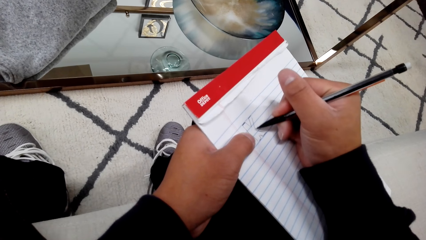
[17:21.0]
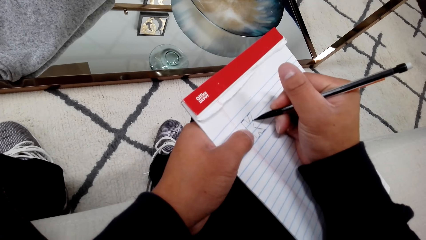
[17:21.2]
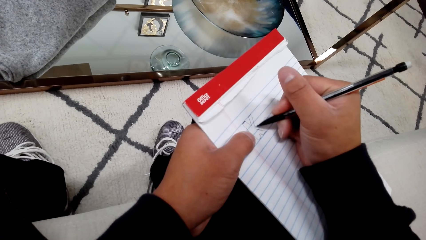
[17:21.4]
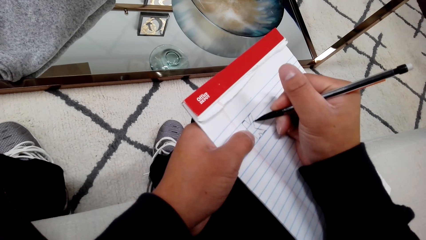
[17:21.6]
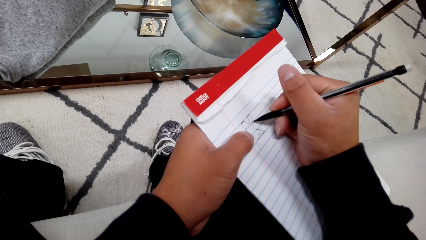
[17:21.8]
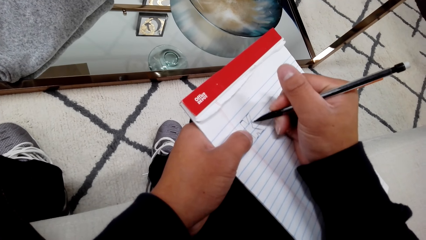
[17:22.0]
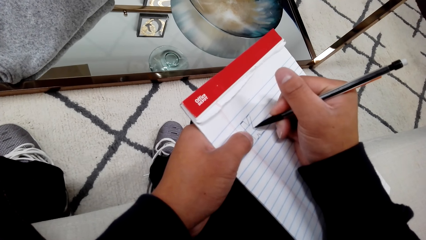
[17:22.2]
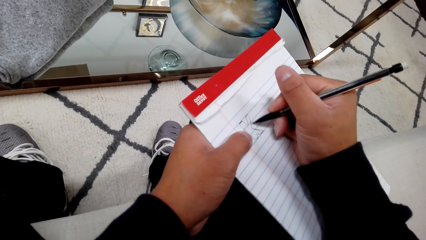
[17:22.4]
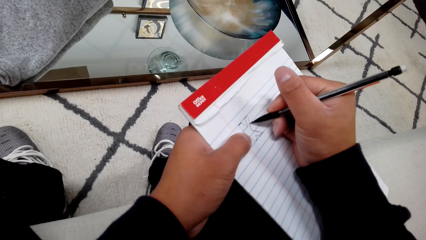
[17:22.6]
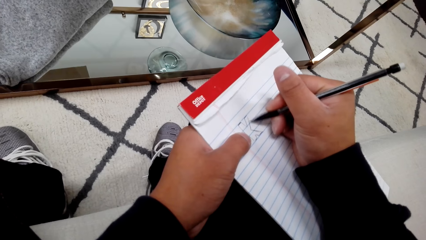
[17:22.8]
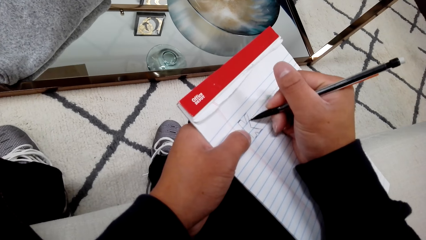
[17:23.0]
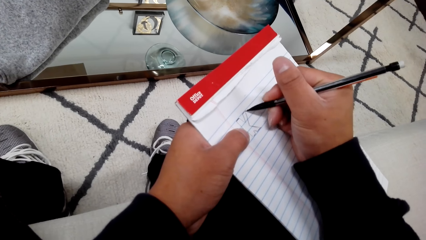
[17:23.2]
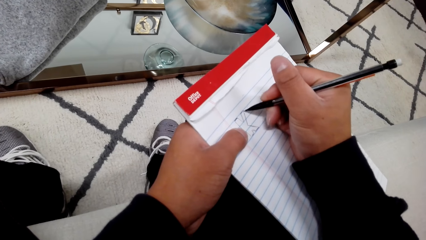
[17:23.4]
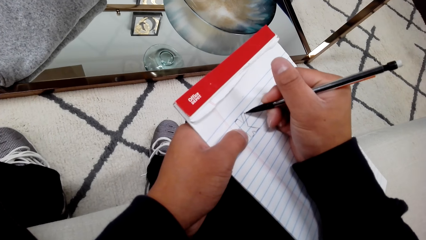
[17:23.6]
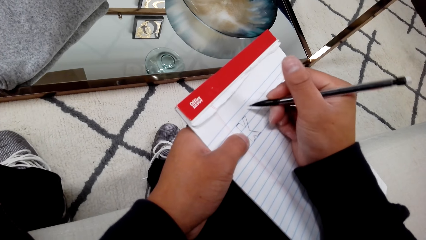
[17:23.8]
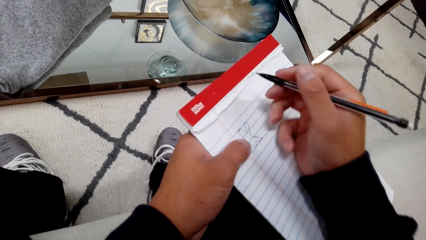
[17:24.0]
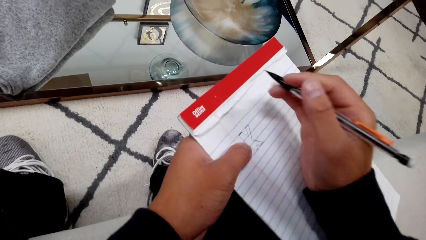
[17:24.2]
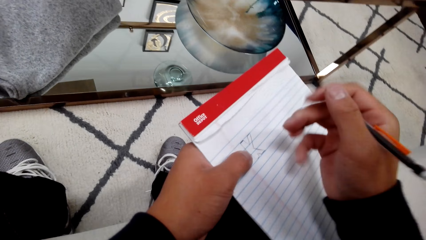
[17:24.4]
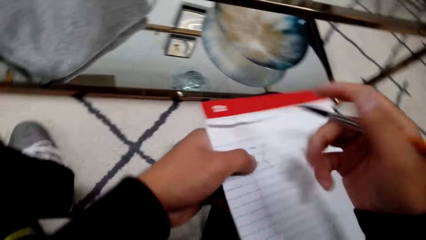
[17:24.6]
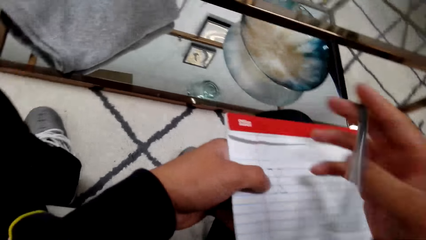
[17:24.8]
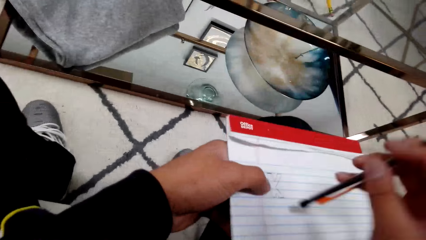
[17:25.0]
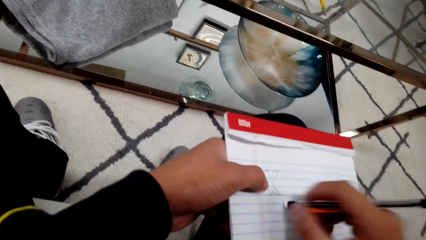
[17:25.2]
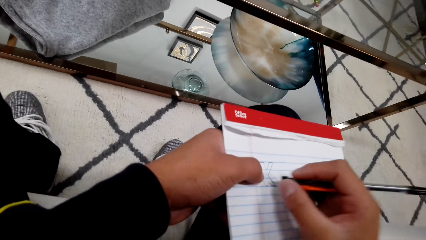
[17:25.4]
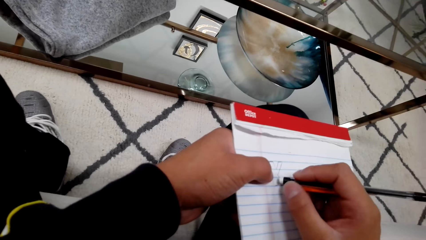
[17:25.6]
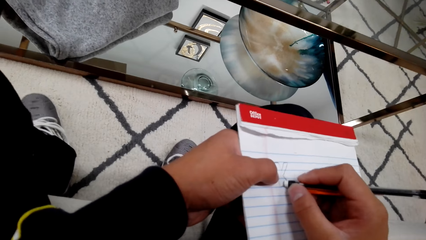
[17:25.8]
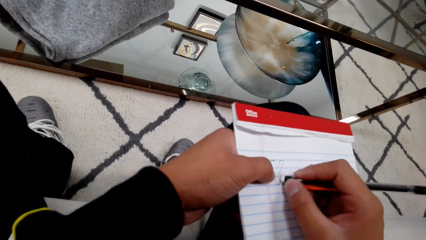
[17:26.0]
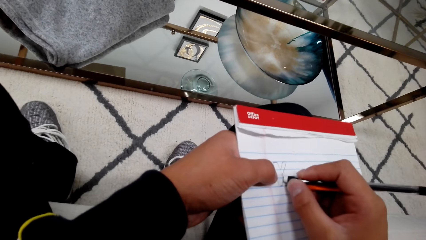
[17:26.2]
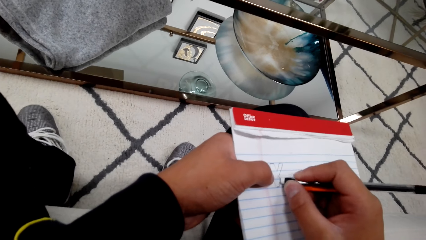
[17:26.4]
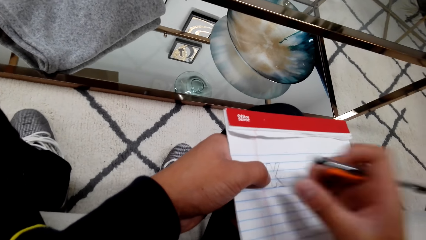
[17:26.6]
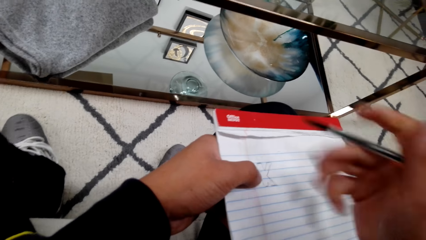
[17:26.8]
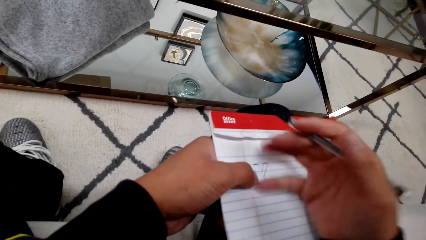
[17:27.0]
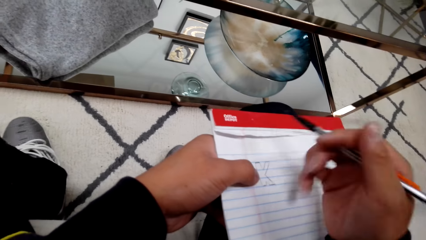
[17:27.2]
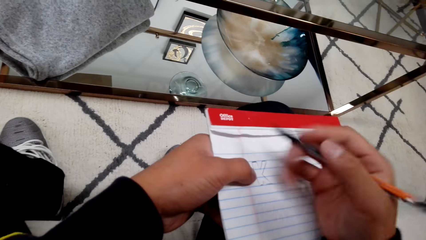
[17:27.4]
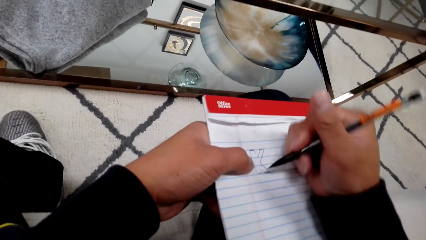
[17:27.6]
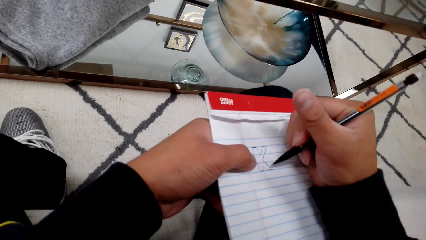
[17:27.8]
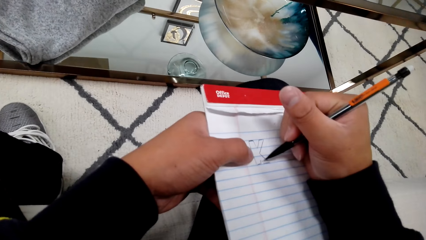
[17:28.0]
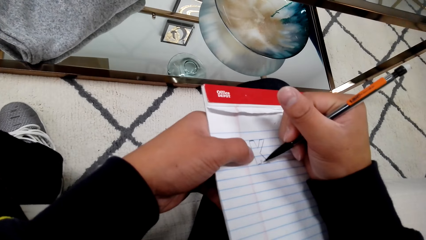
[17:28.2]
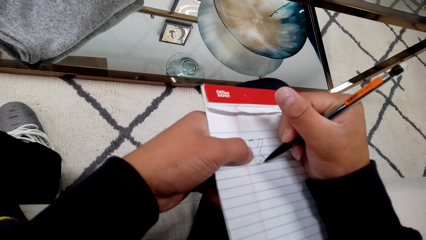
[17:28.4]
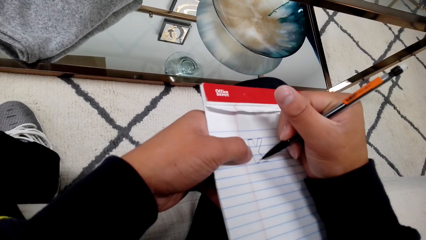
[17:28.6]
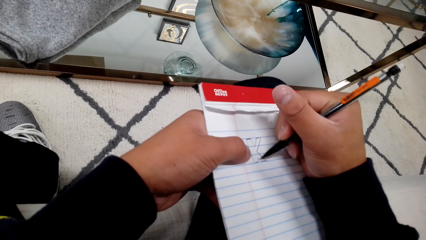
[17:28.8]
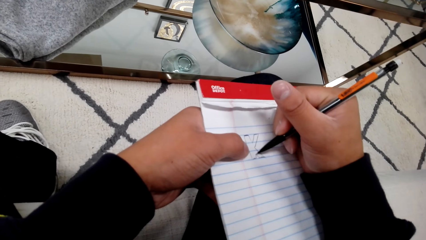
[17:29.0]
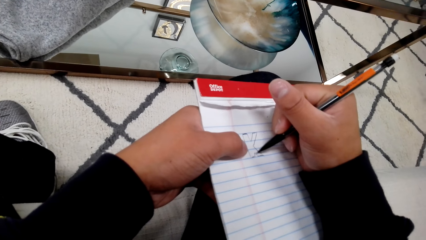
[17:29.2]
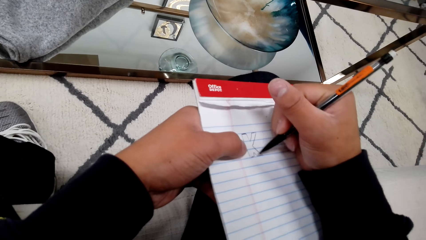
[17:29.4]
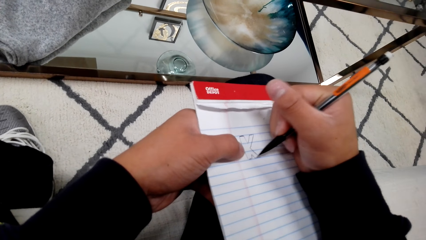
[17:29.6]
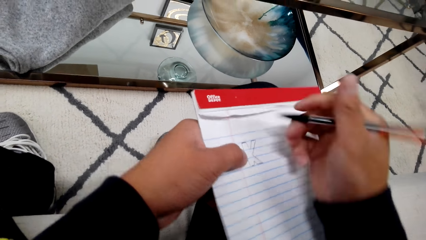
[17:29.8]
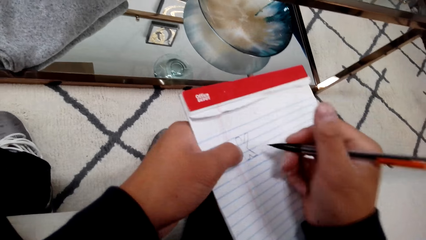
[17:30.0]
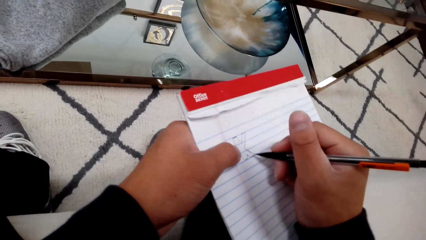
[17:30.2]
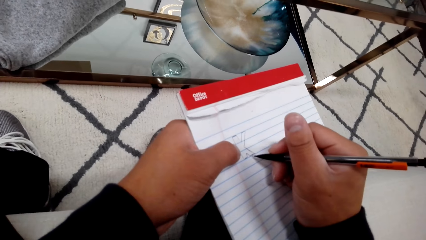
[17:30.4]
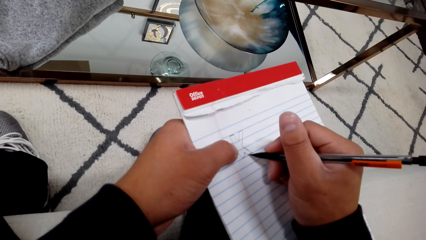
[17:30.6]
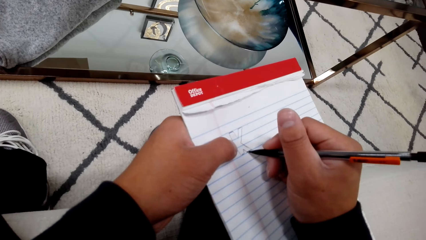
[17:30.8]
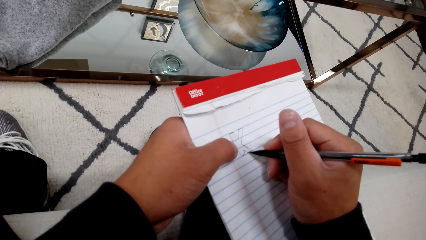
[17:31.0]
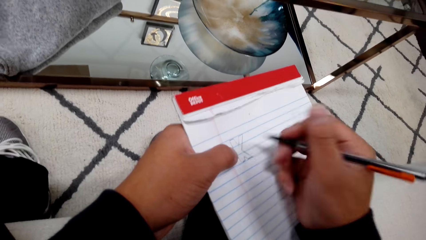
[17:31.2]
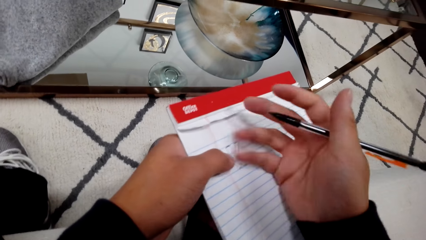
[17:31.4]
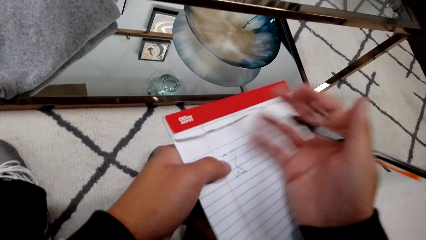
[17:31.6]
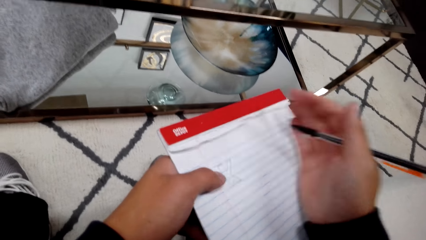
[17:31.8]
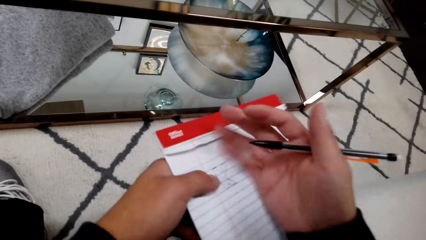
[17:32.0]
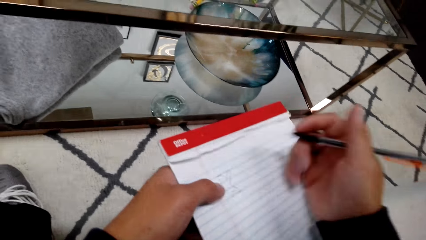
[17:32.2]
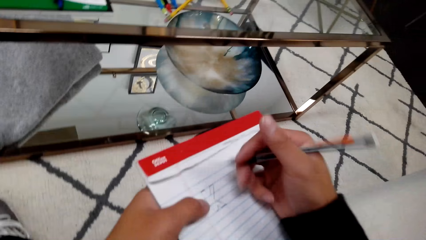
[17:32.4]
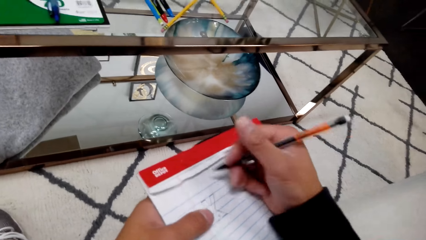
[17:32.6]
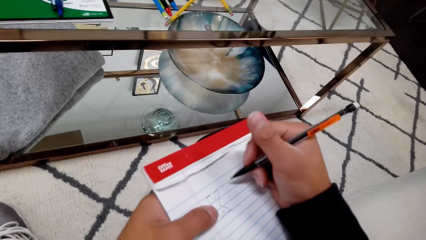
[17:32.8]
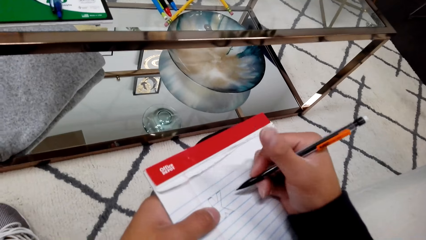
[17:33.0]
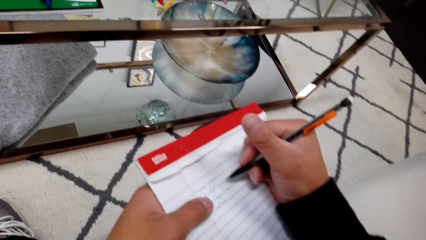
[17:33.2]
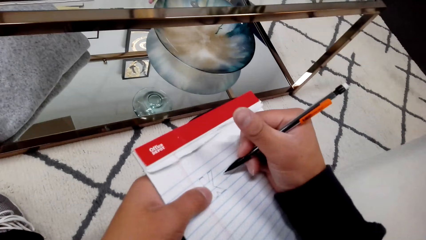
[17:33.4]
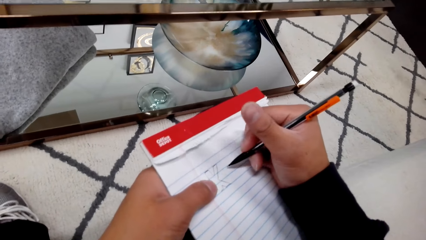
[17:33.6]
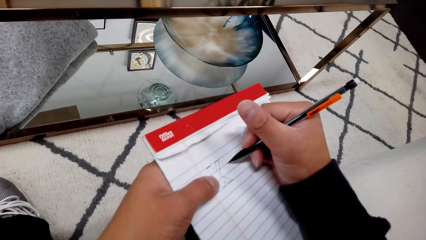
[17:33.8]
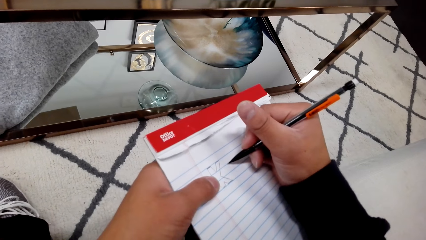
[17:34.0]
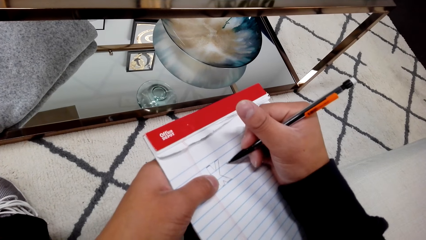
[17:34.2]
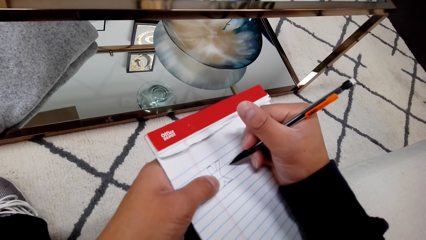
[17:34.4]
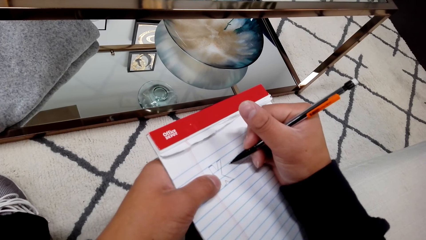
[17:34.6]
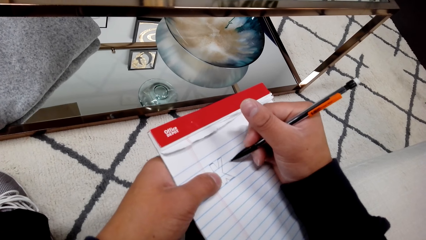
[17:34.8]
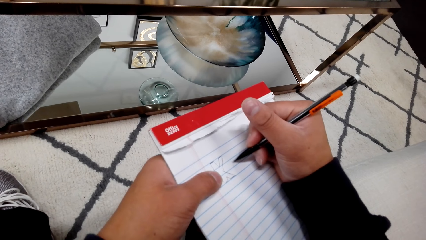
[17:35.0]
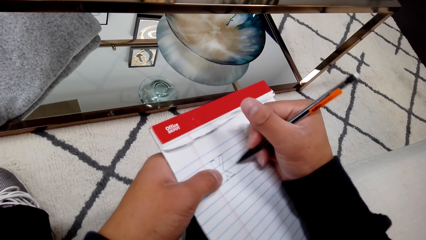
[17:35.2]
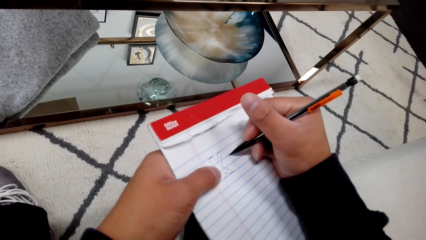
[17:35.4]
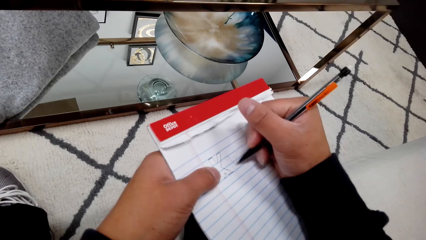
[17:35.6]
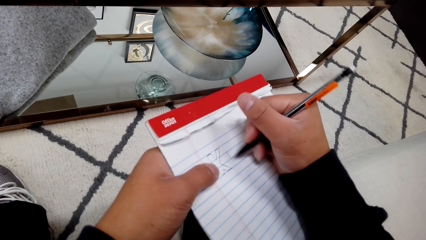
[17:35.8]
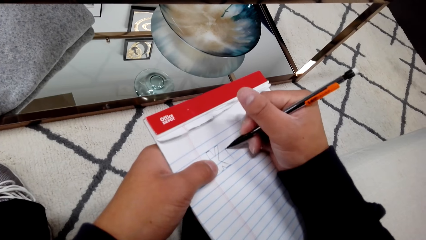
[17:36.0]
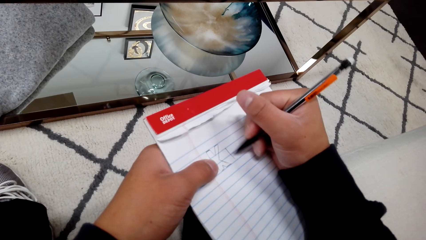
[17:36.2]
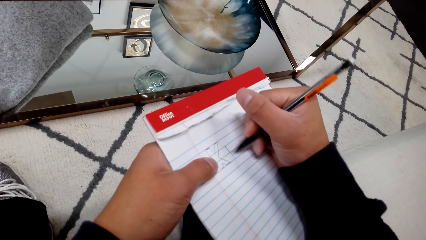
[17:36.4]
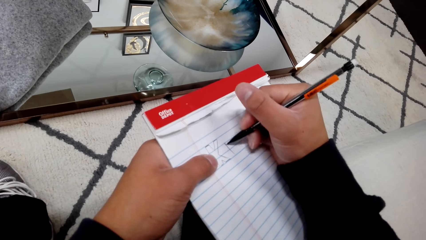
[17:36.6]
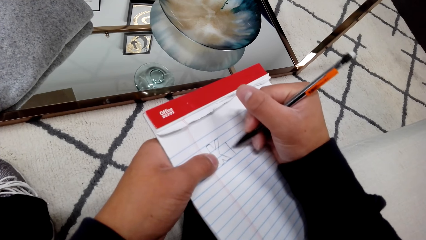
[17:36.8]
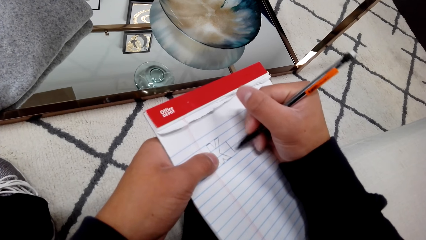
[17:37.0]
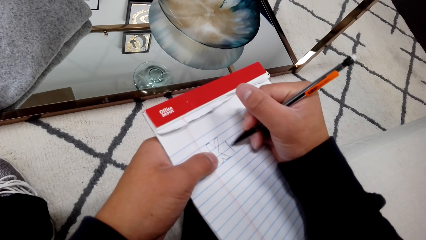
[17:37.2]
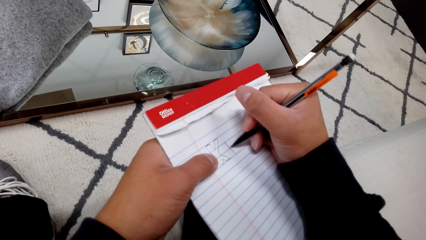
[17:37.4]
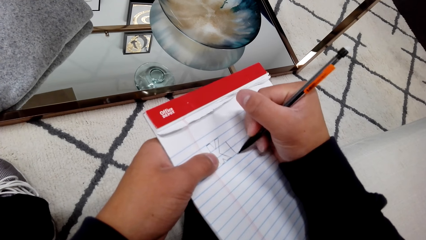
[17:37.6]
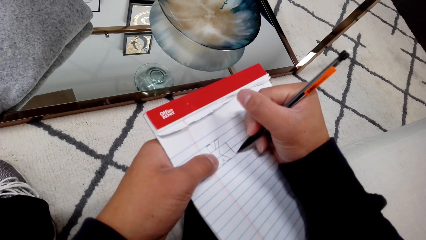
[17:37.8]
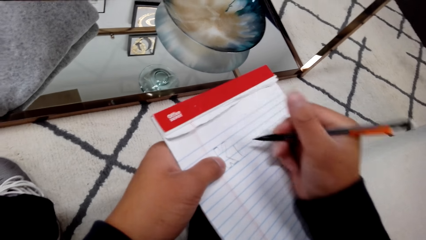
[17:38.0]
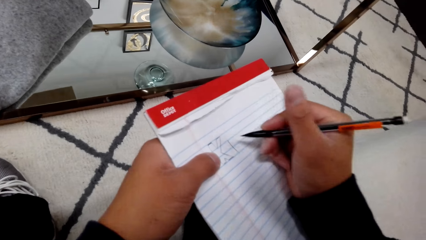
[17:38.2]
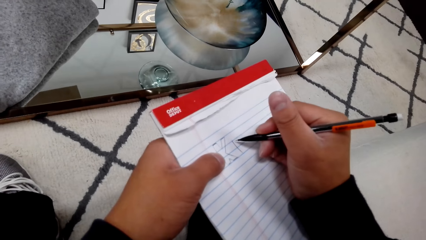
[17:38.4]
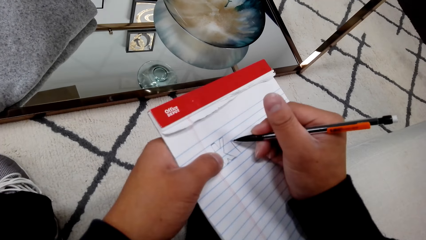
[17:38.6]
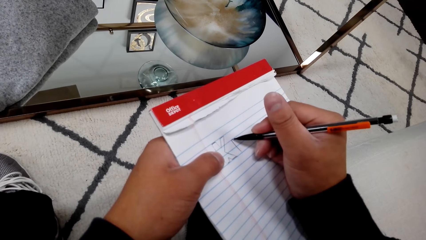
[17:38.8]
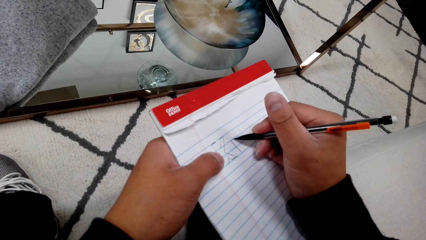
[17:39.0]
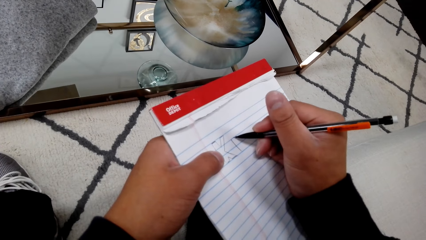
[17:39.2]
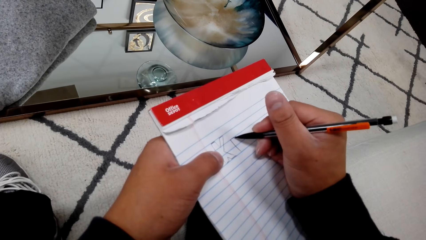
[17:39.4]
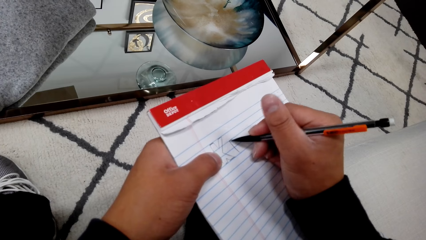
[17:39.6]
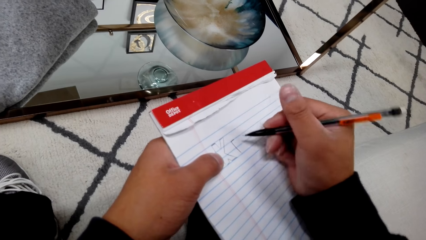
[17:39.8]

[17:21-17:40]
The camera wearer rubs a book with a rubber. They wipe the book with a hand. They write on the book with a pencil. They wipe the book with a hand. They write on the book with the pencil.
